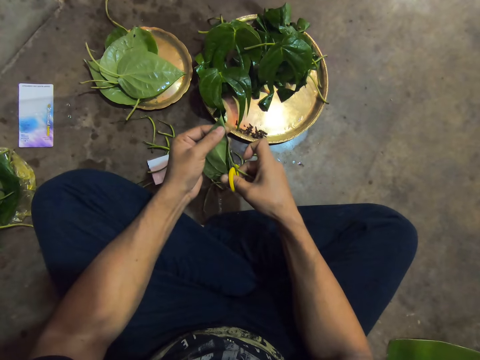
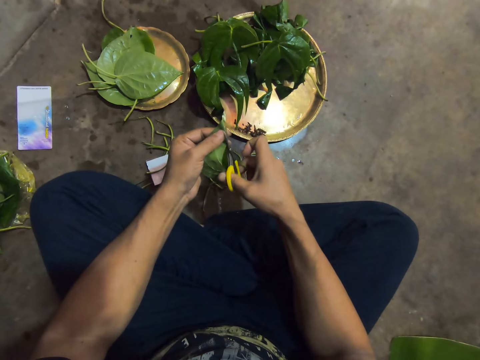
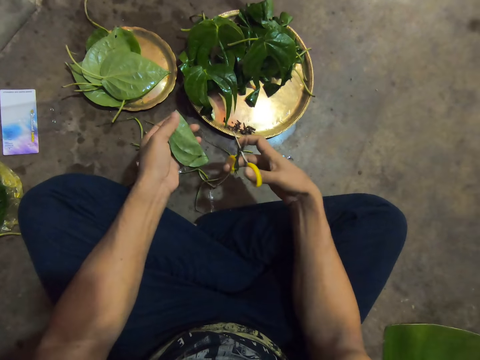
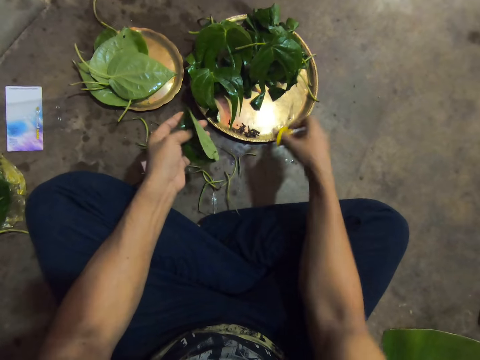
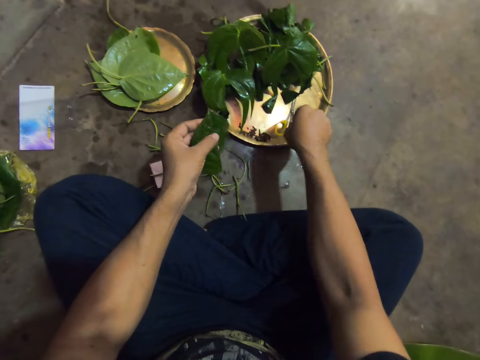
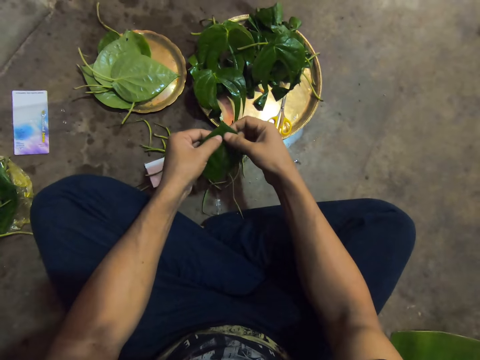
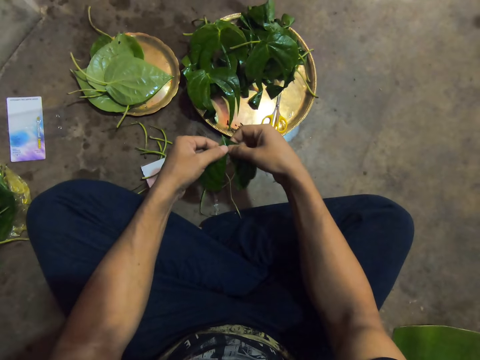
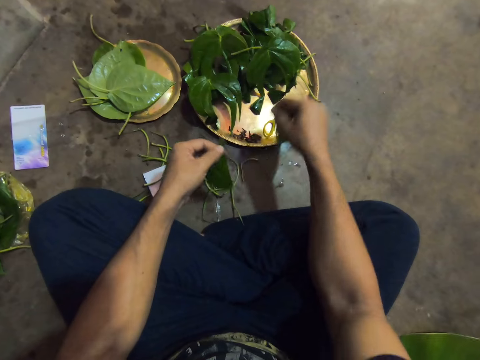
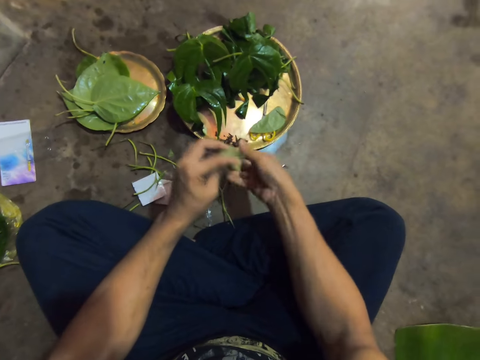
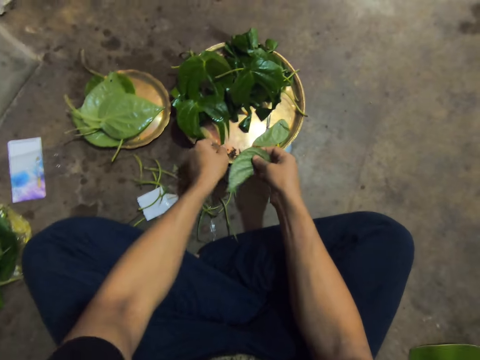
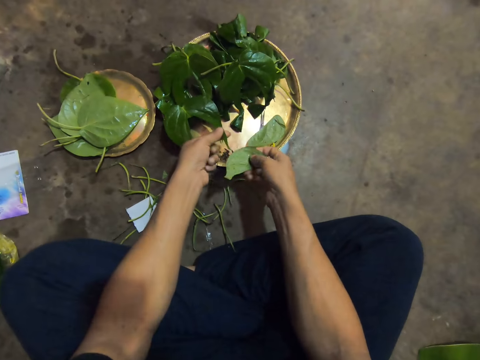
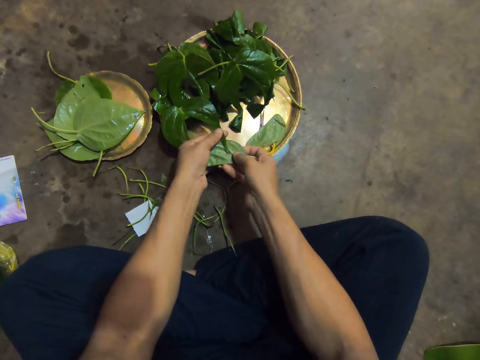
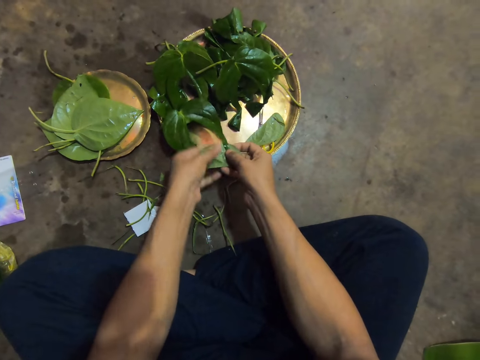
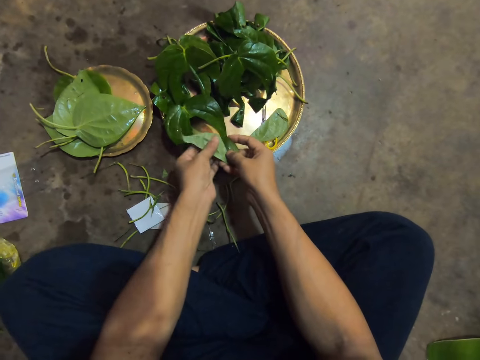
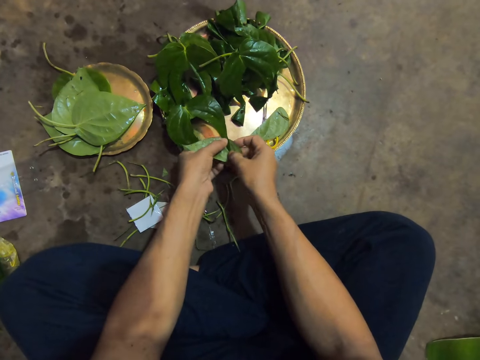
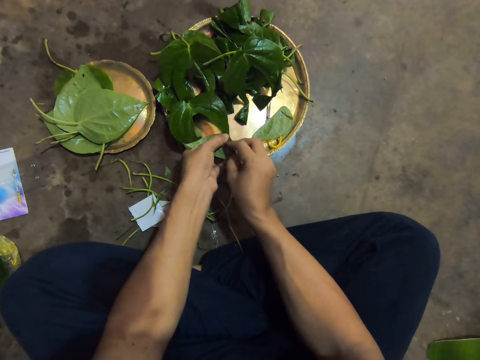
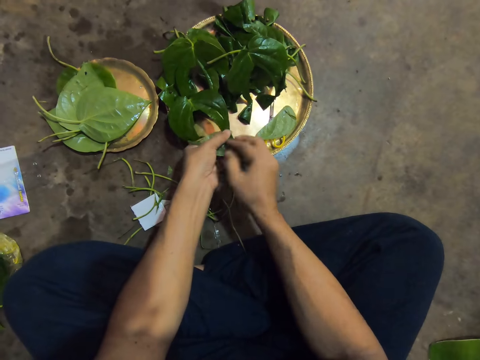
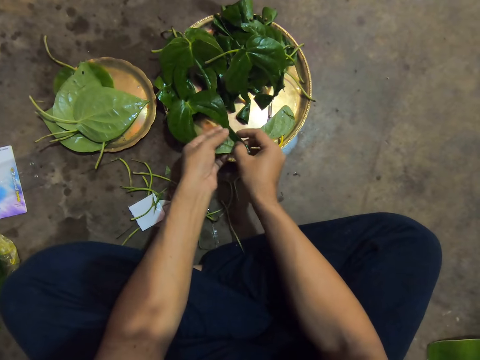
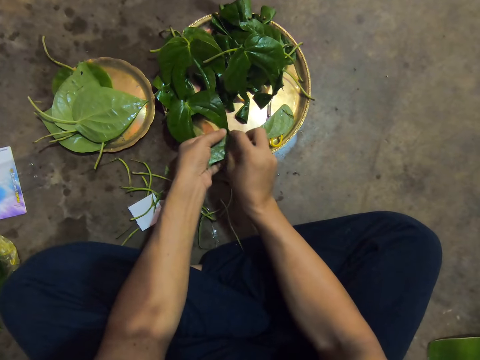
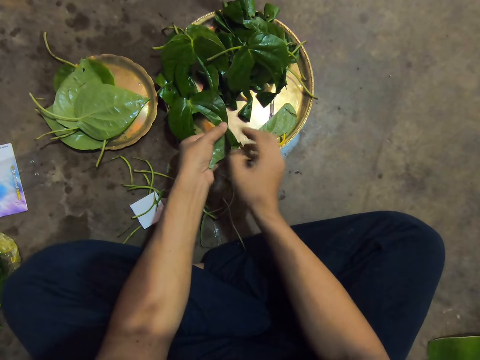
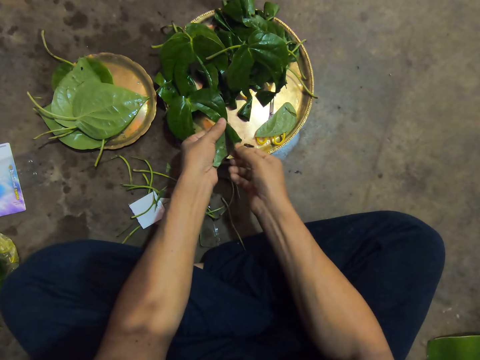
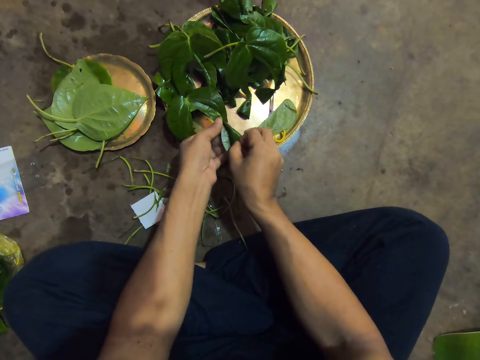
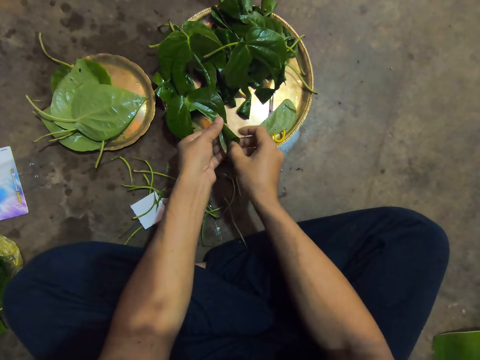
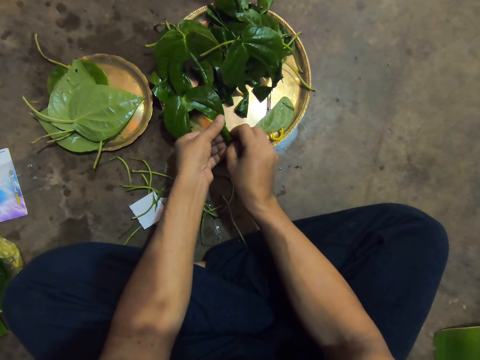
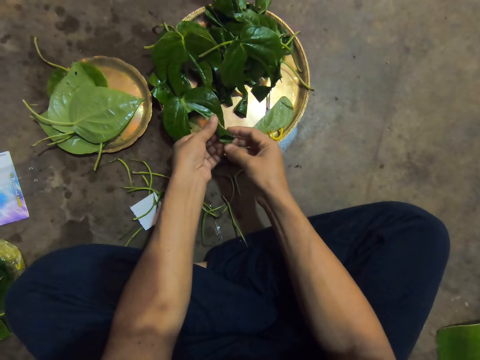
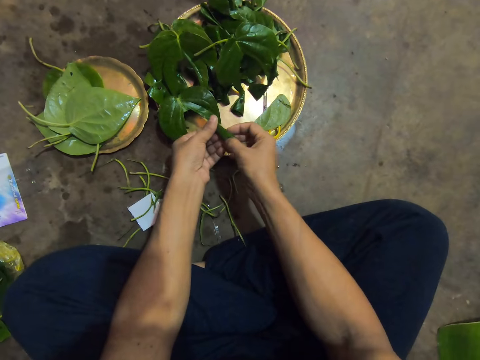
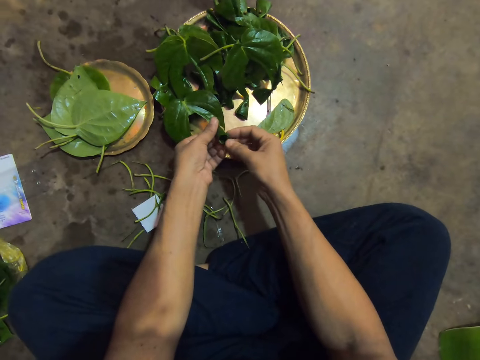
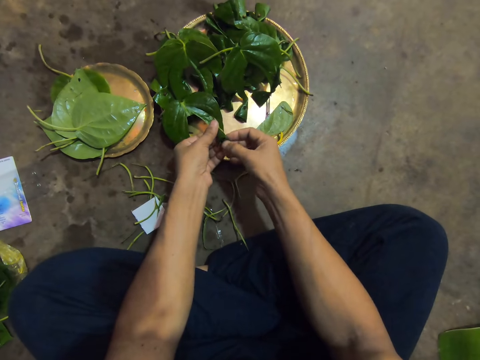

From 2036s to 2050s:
The camera wearer places the pair of scissors on the tray on the floor with her right hand. She cuts the leaf into two with her hands. She places a leaf on the tray on the floor with her right hand. She passes the leaf in her left hand to her right hand. She picks the leaf on the tray on the floor with her left hand. She places the leaves together with her right hand. She twists the leaves together with her hands. She folds the leaf.

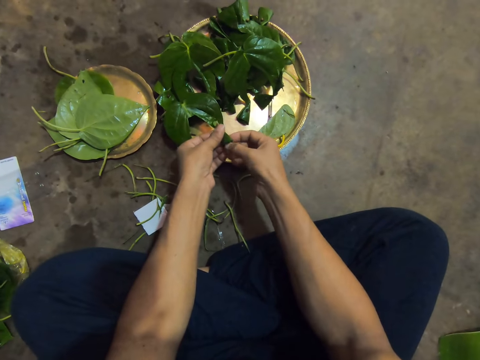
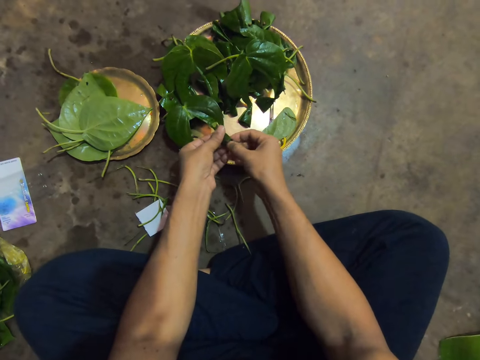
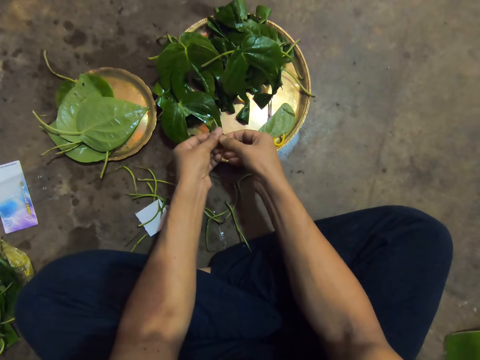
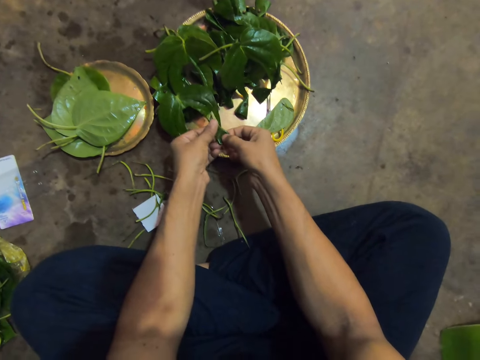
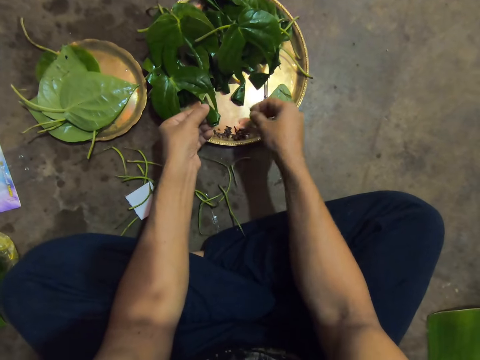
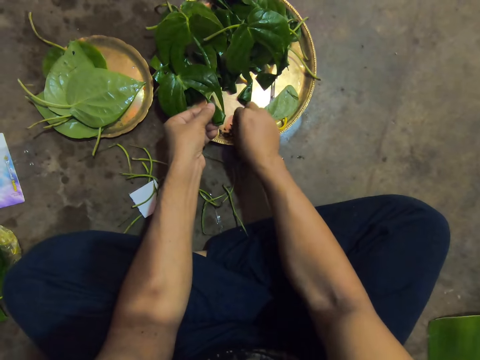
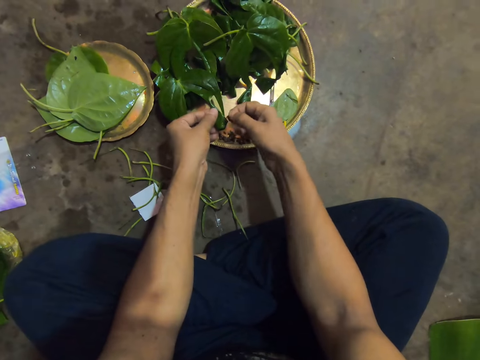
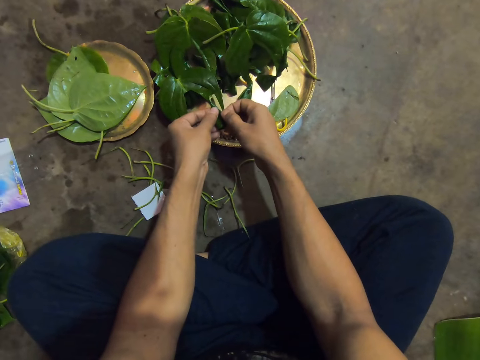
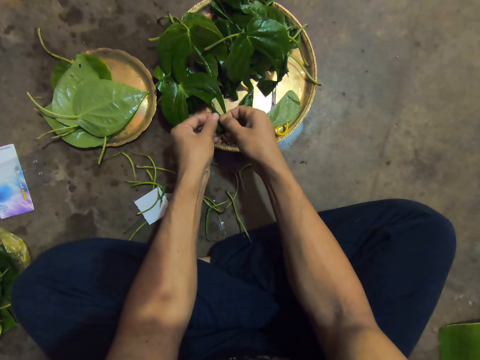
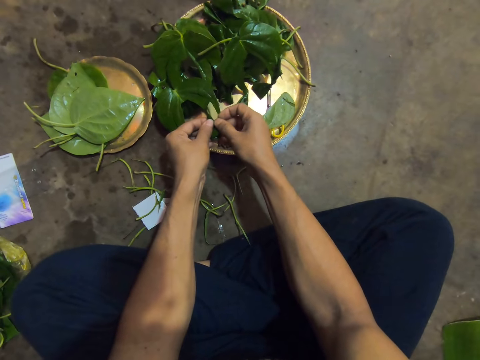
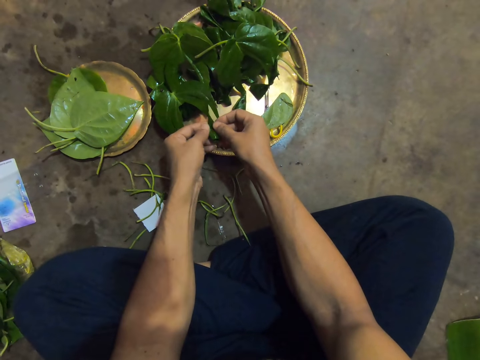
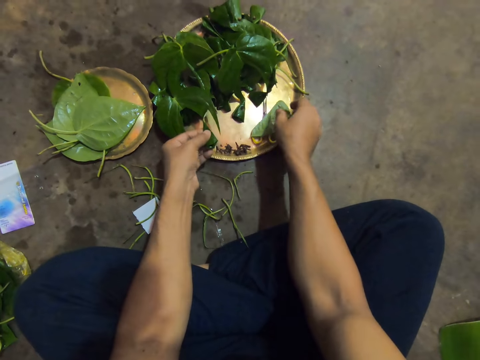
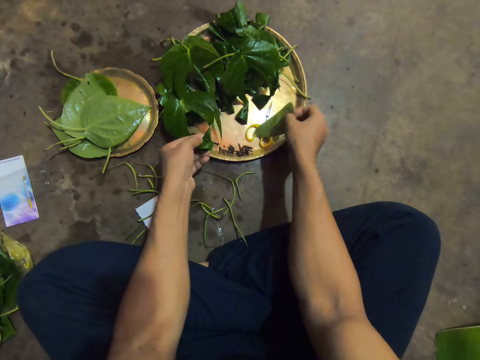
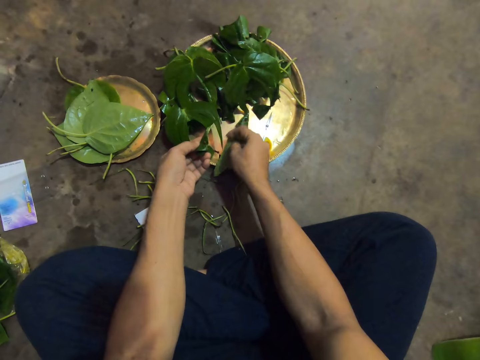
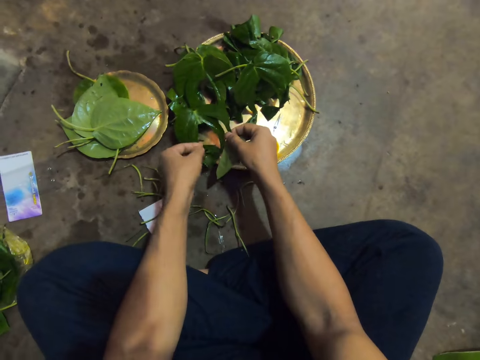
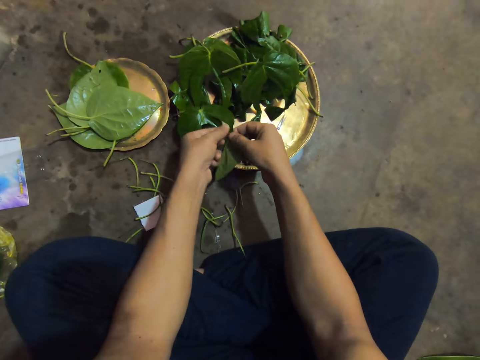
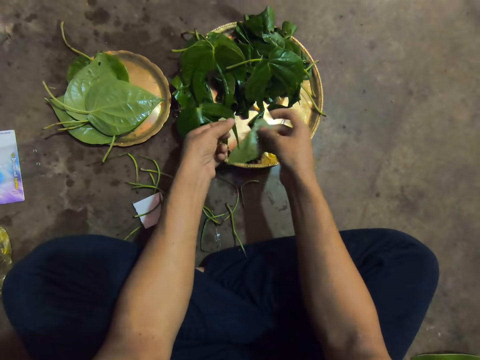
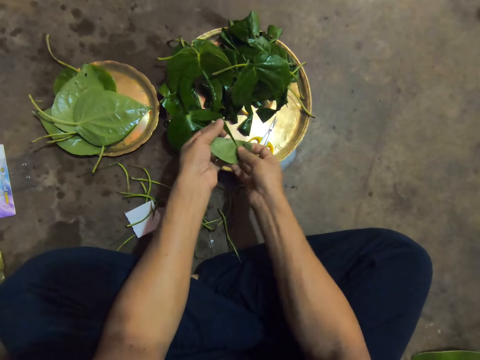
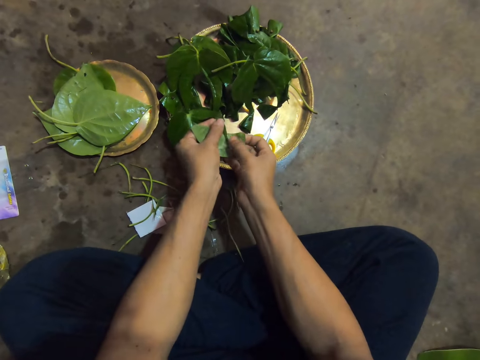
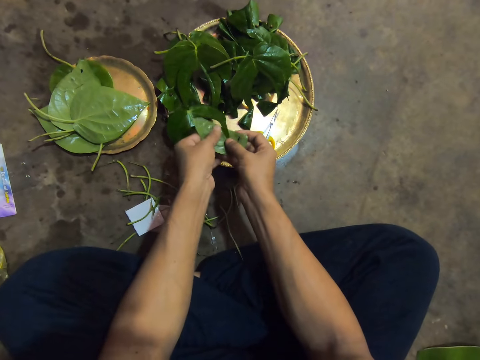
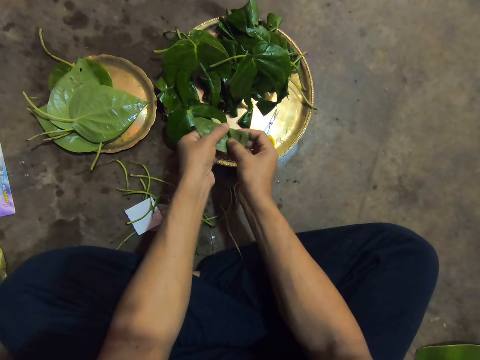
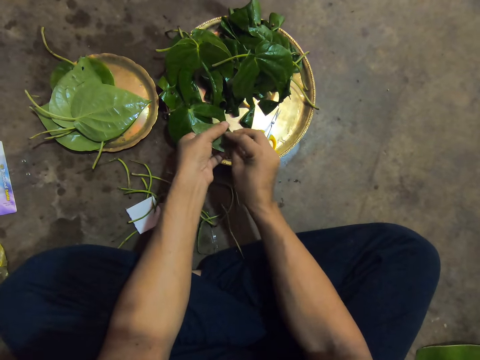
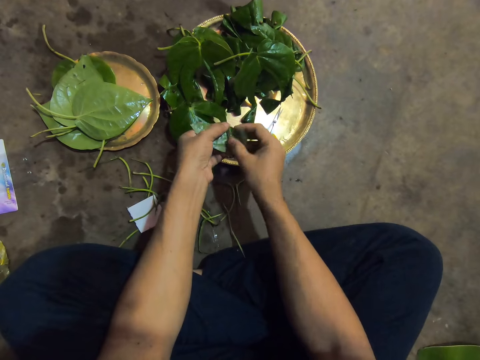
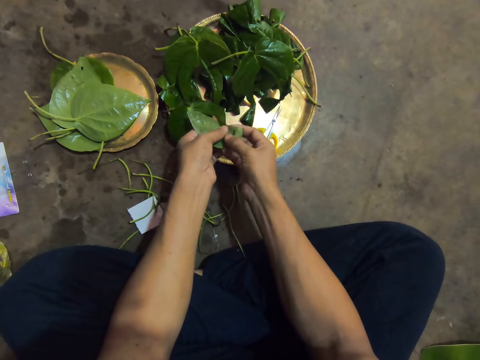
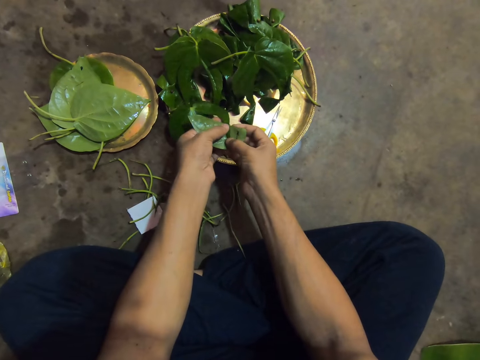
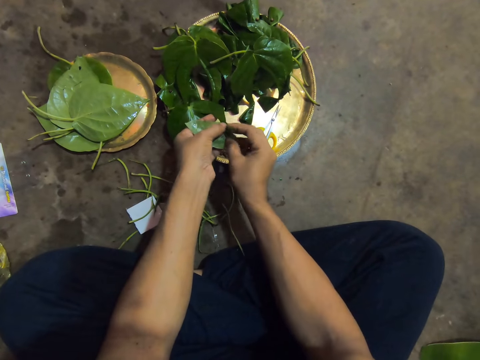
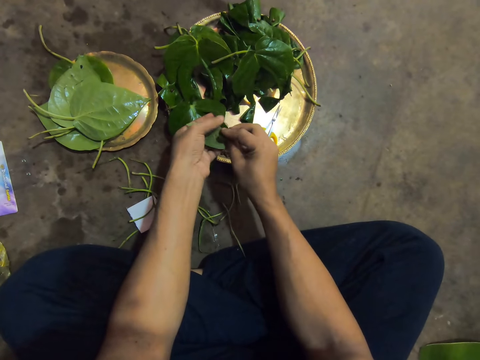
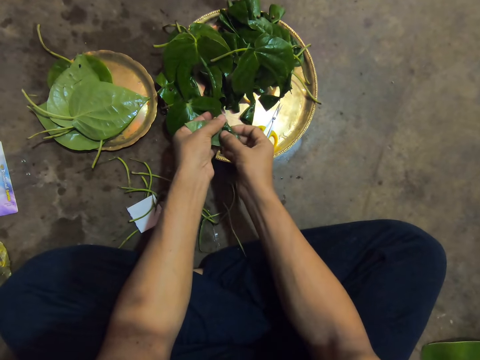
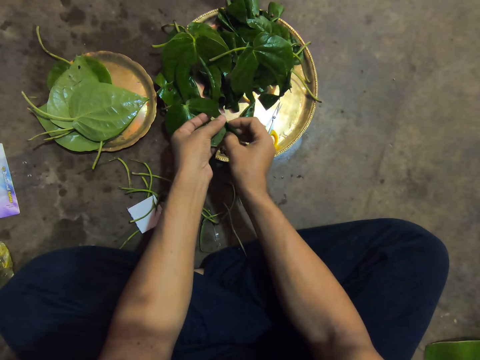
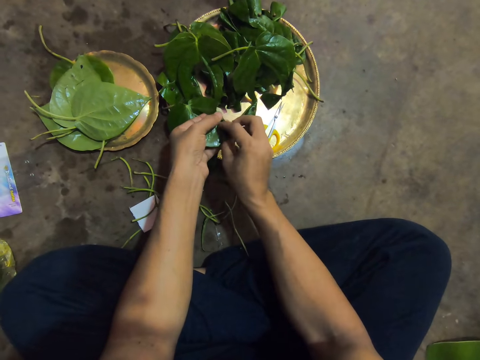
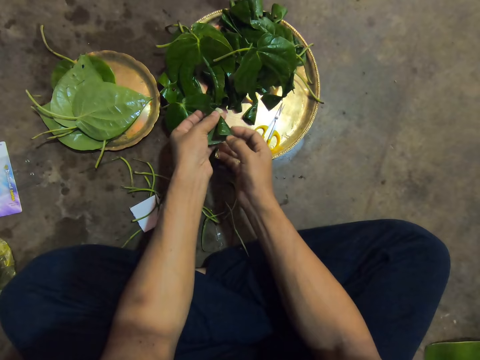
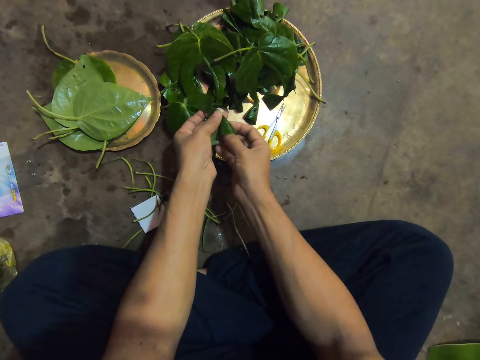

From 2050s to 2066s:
The camera wearer picks a pin from the tray on the floor with her right hand. She pins the leaves to each other with the pin in her right hand. She picks the leaf on the tray on the floor with her right hand. She holds the leaves together with her right hand. She holds the leaves with both hands. She flips the leaf in her right hand. She joins the leaf. She holds the leaves with both hands. She folds the leaf. She twists the leaves together with her hands.
